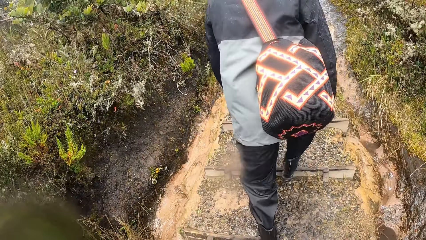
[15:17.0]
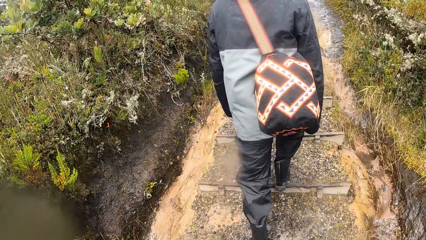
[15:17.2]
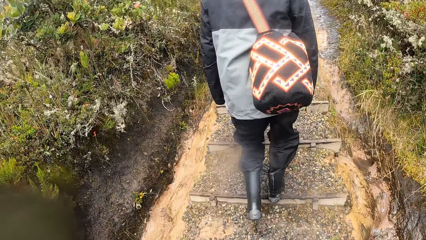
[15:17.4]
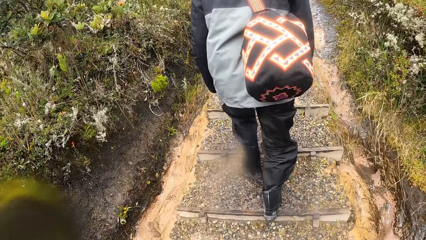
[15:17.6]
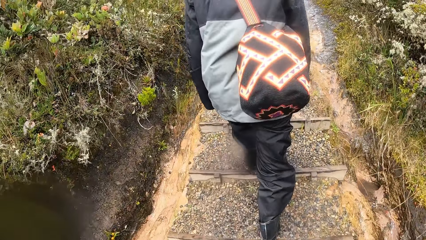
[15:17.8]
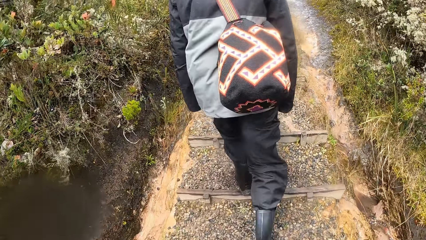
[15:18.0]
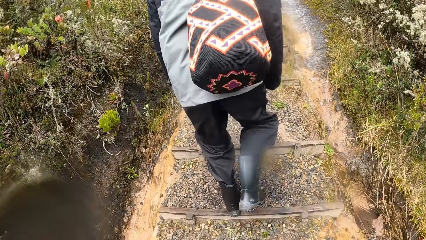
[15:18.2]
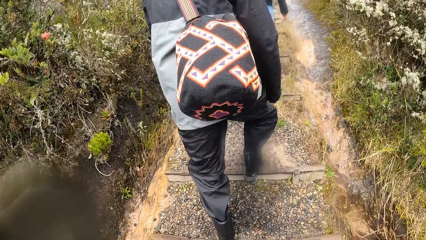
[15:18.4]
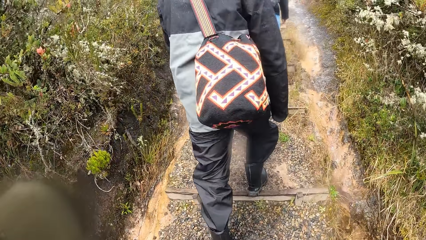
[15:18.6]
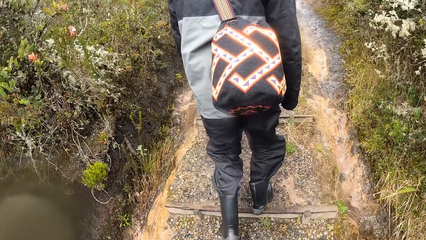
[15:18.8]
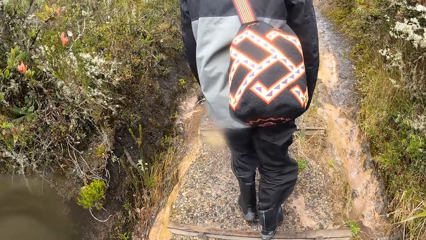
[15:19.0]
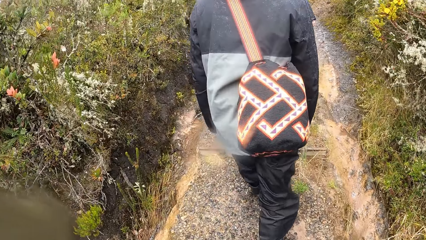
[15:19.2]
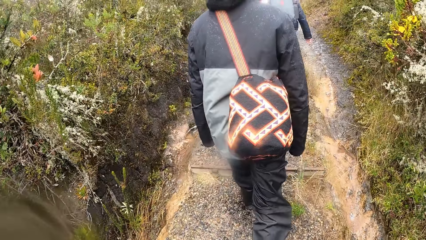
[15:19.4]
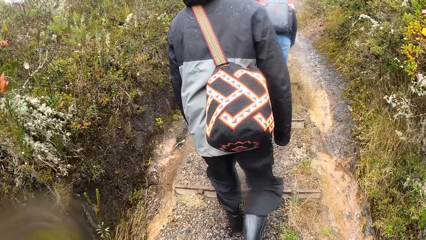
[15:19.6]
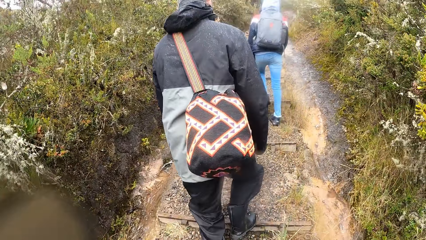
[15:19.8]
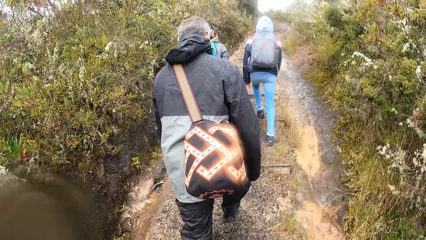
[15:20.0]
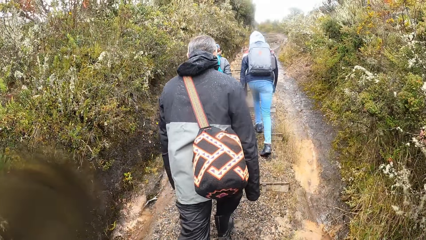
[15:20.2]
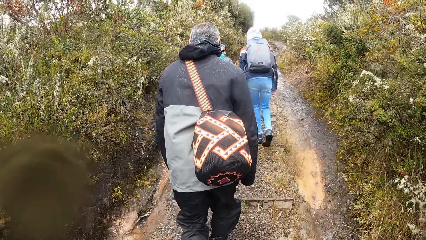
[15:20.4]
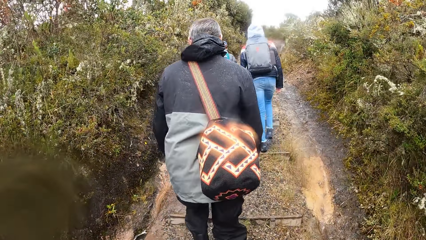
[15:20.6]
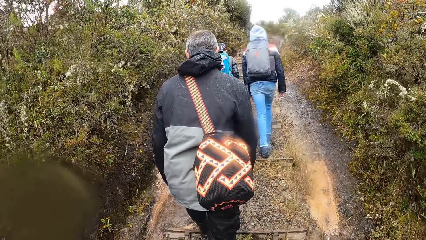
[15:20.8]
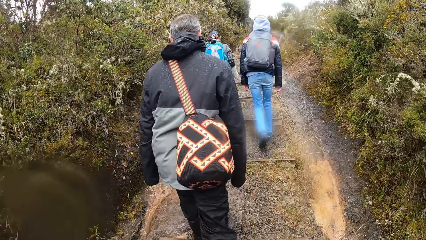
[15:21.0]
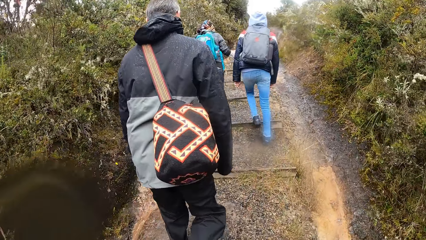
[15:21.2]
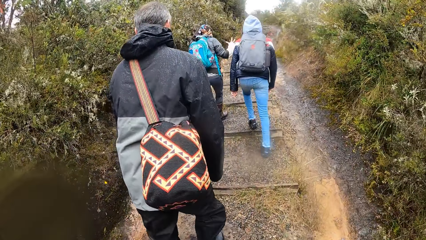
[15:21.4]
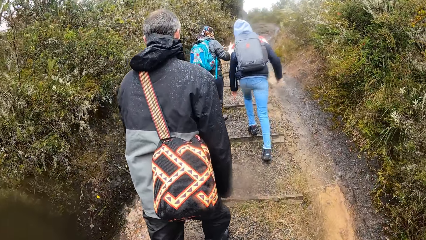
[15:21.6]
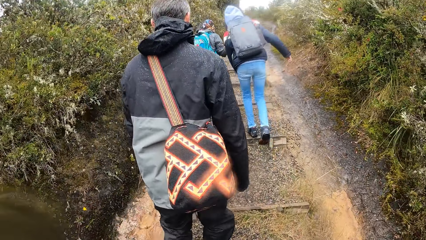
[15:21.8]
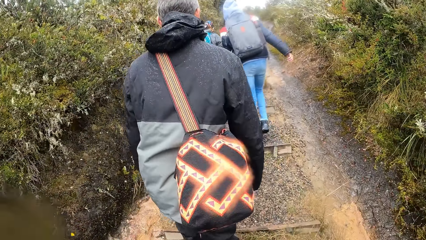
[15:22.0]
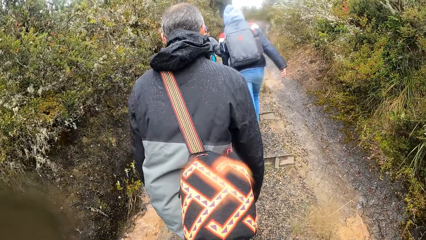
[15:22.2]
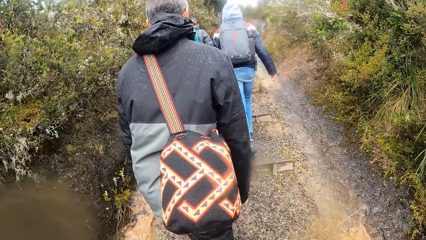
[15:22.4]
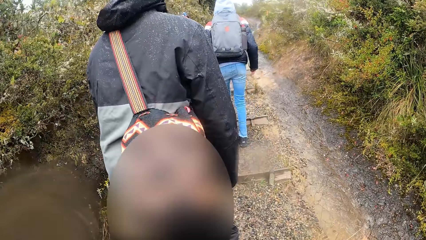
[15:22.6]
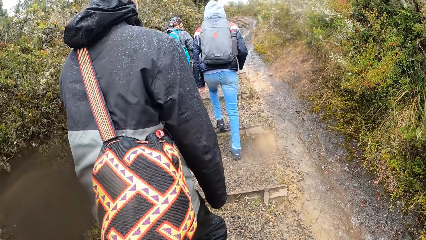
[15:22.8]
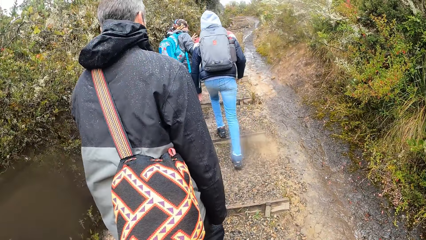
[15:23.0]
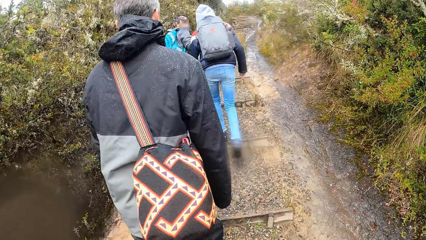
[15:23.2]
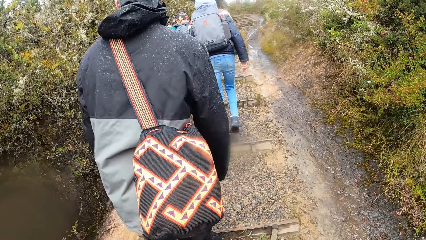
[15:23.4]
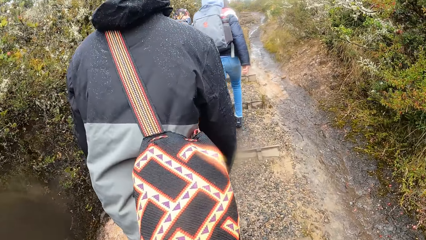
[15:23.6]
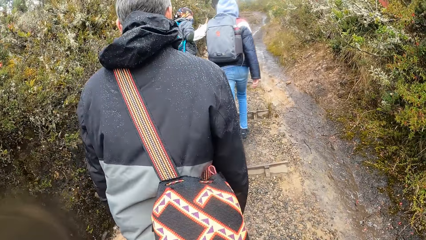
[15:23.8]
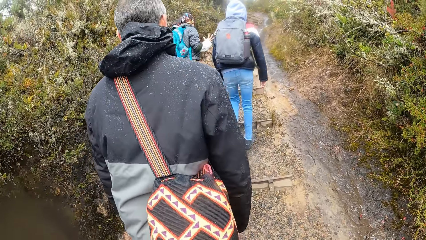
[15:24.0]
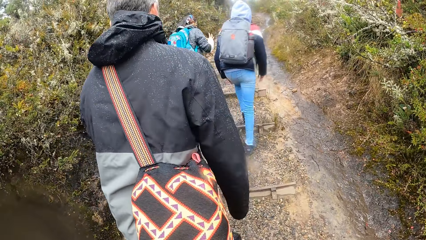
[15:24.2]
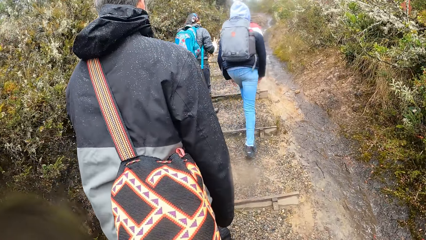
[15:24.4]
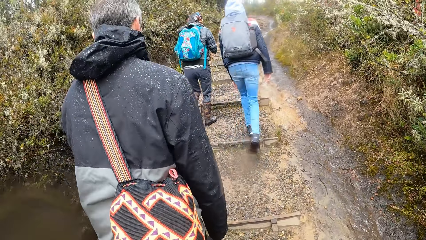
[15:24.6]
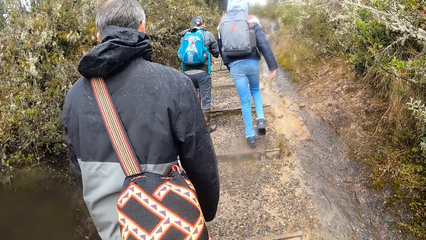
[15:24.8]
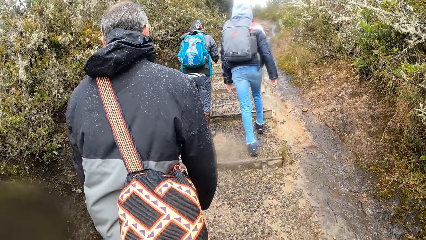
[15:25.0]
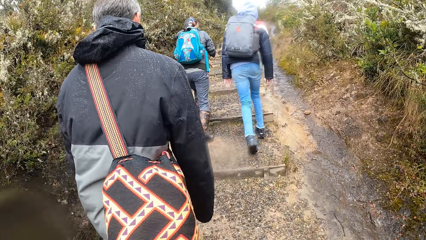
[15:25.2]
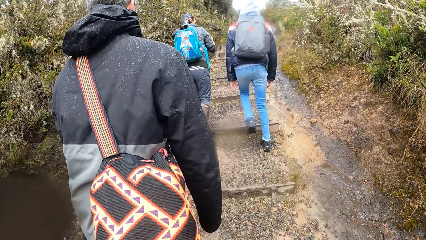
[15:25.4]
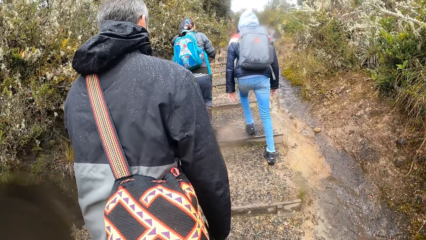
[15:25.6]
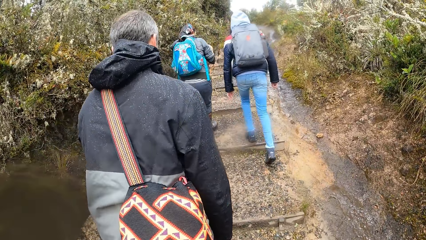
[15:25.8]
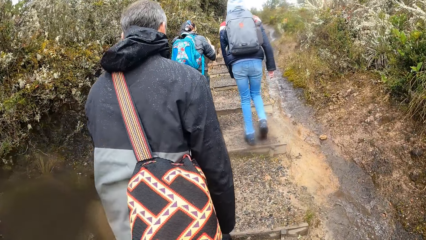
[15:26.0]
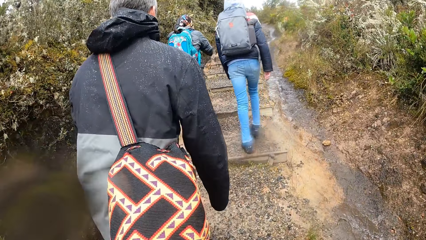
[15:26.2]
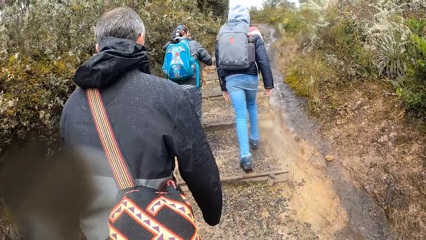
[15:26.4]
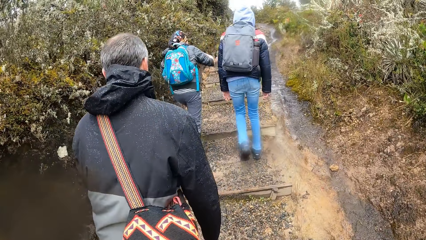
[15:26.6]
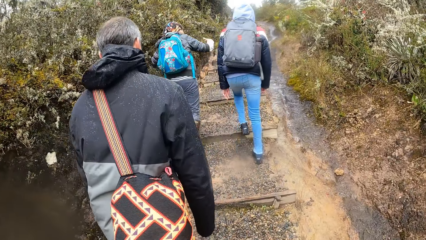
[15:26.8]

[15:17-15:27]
A woman interacts with another woman.

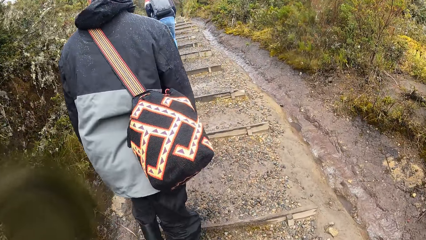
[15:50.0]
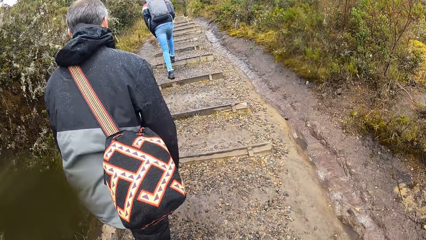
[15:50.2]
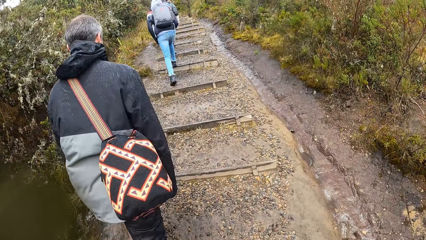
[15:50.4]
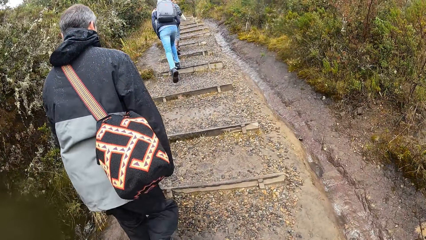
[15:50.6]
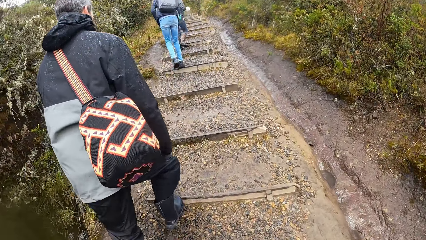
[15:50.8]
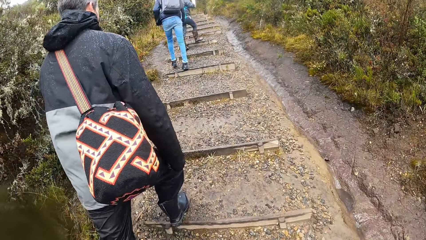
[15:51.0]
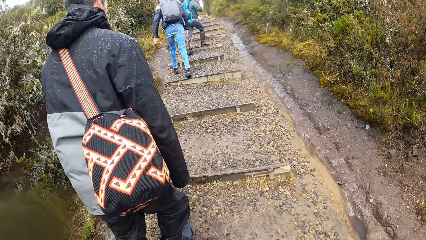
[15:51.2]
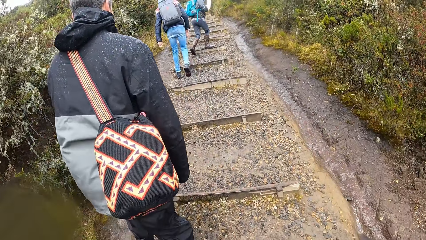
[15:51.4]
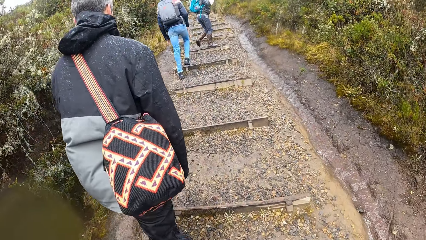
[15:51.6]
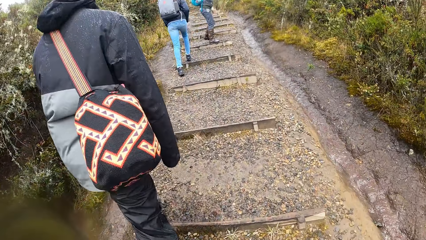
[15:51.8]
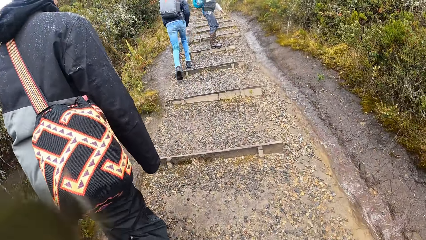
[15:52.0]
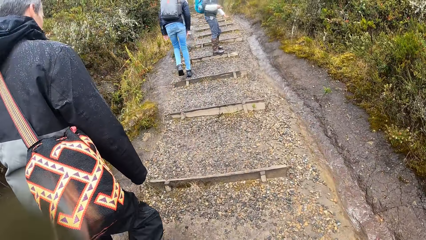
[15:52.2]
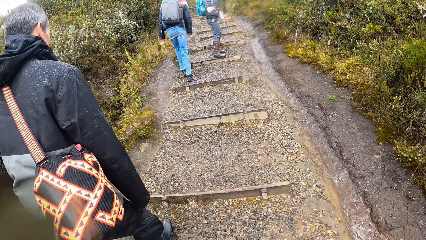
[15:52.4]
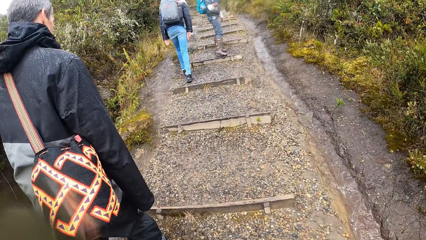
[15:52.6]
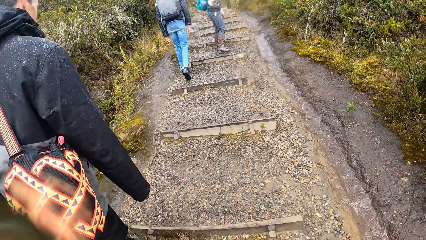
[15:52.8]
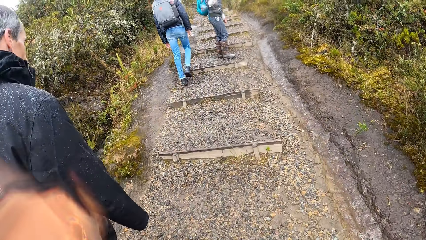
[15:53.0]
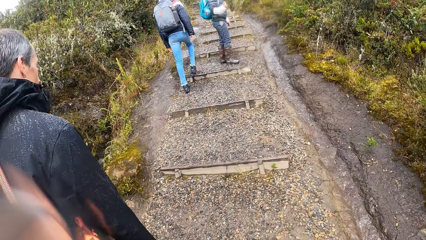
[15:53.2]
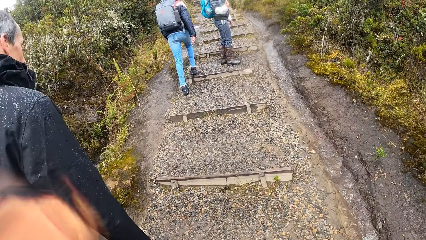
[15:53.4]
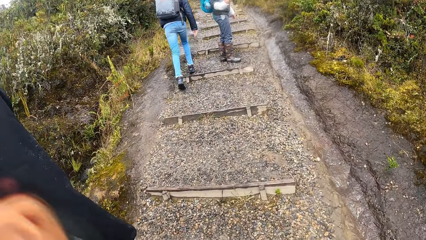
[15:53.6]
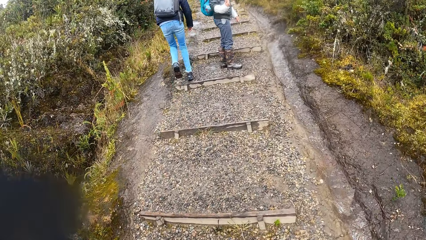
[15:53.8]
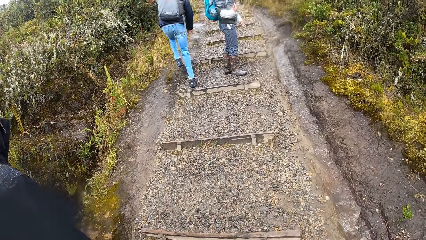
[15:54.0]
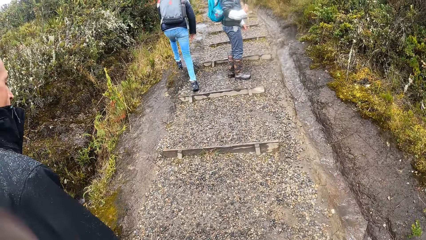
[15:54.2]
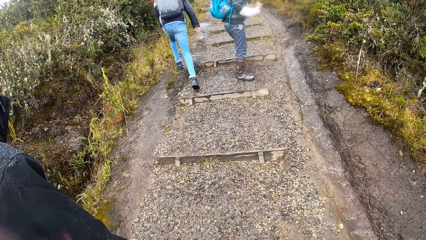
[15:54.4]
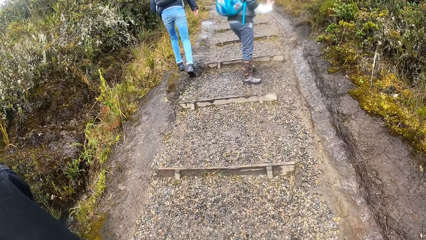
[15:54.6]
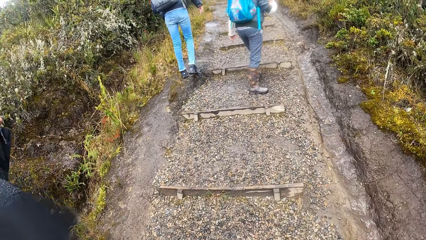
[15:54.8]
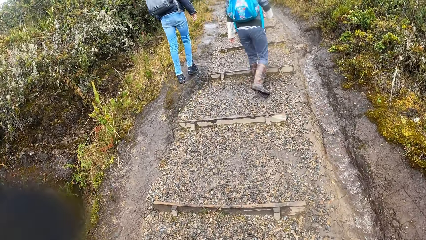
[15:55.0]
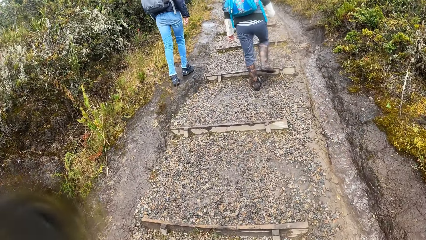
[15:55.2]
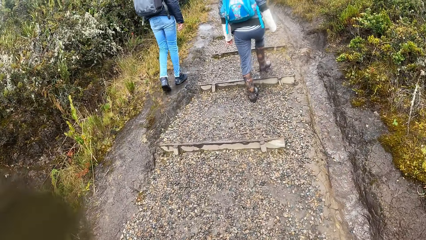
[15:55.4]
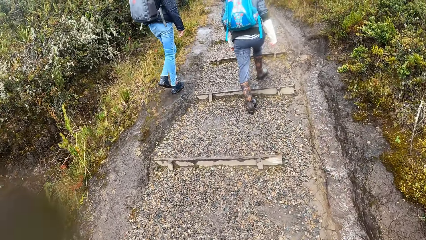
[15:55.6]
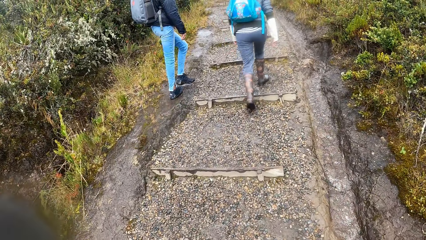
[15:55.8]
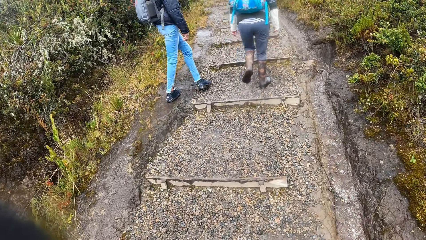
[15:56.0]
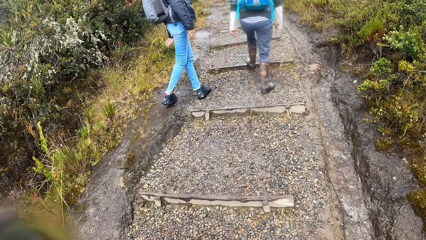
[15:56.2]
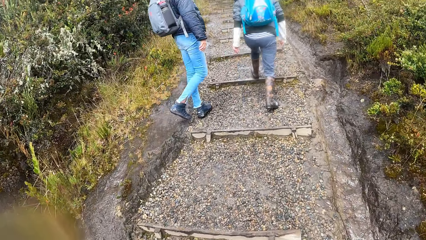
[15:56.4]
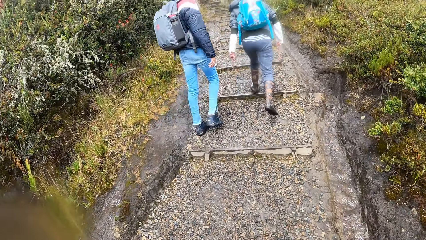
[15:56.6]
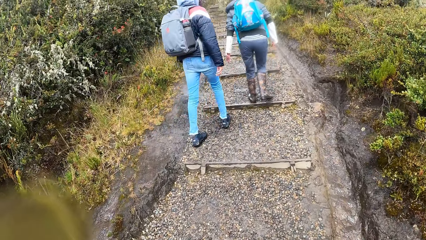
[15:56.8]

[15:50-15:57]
A woman looks behind. The woman interacts with the camera wearer. The woman climbs the stairs. The camera wearer climbs the stairs.
